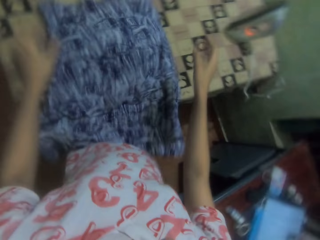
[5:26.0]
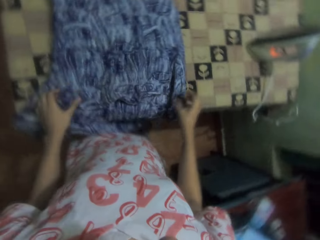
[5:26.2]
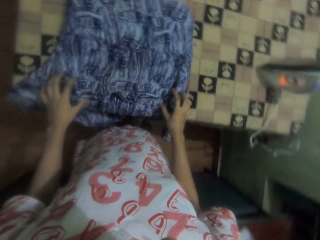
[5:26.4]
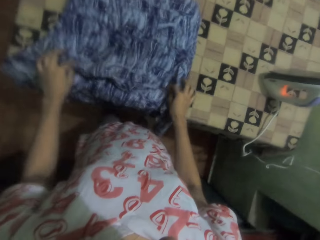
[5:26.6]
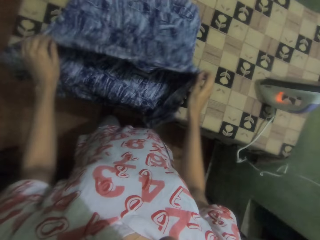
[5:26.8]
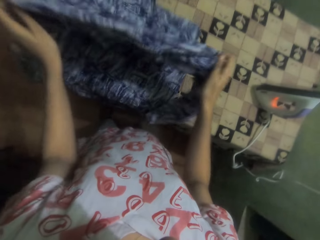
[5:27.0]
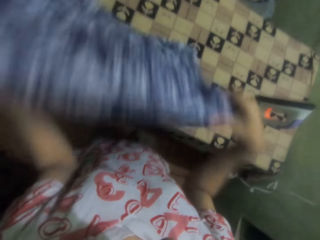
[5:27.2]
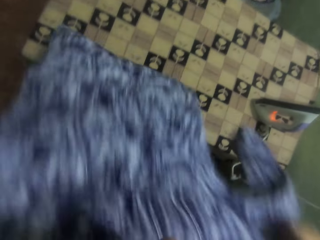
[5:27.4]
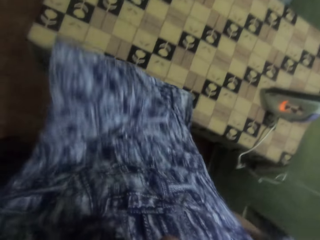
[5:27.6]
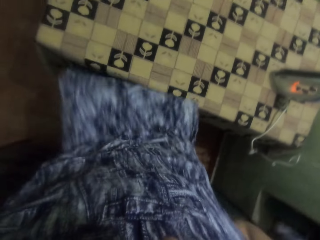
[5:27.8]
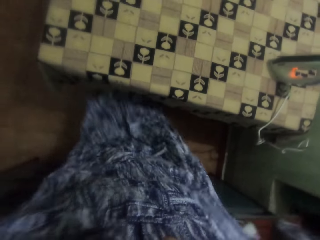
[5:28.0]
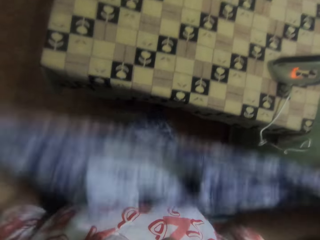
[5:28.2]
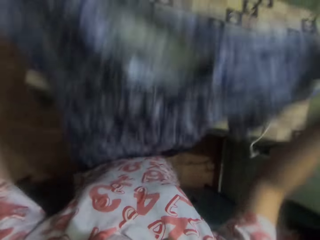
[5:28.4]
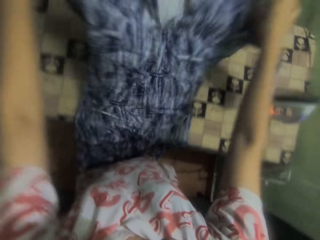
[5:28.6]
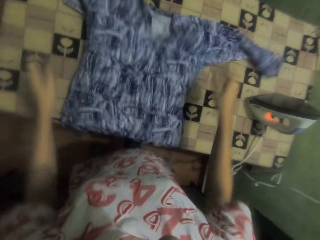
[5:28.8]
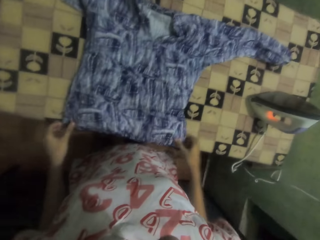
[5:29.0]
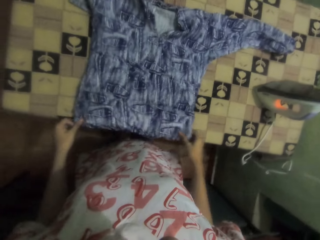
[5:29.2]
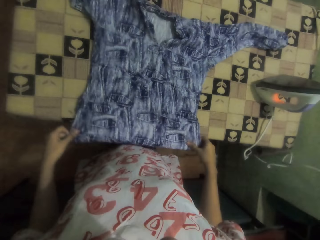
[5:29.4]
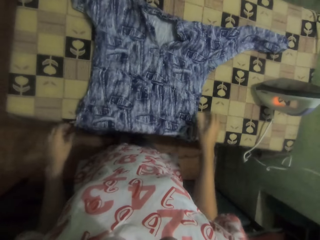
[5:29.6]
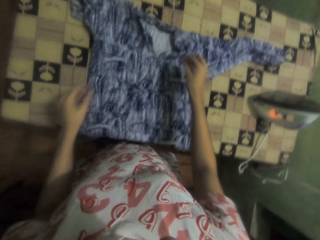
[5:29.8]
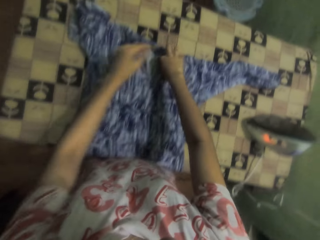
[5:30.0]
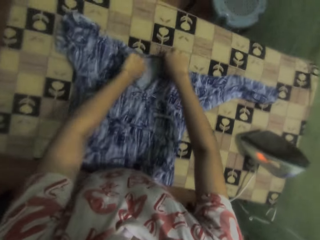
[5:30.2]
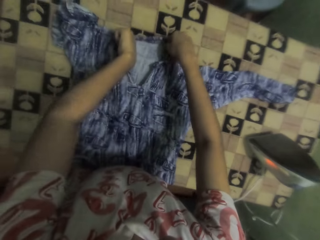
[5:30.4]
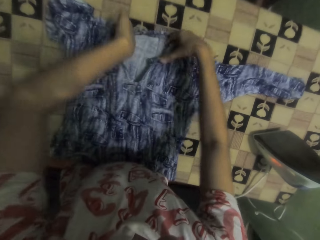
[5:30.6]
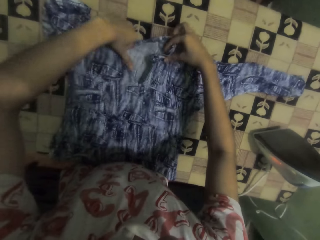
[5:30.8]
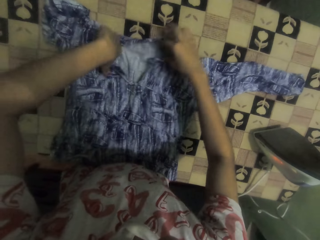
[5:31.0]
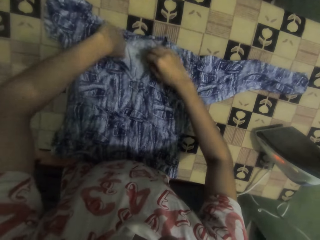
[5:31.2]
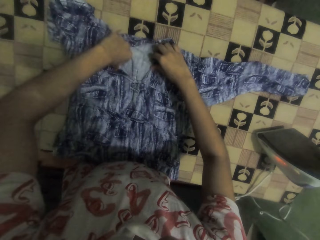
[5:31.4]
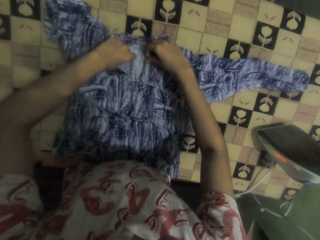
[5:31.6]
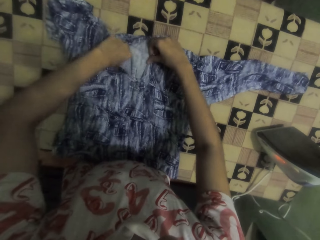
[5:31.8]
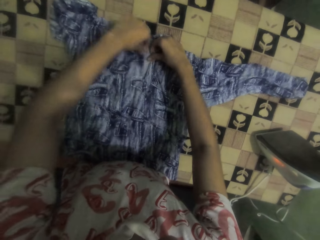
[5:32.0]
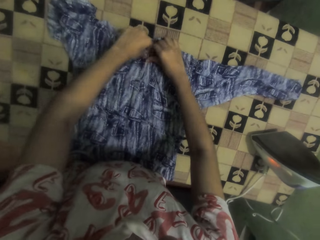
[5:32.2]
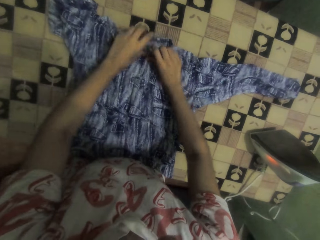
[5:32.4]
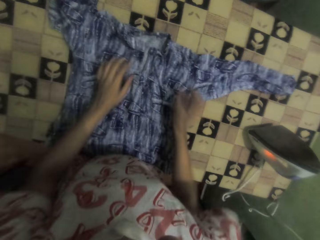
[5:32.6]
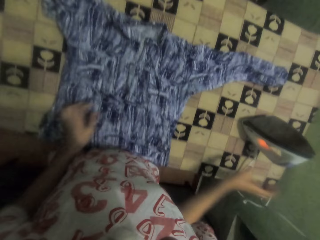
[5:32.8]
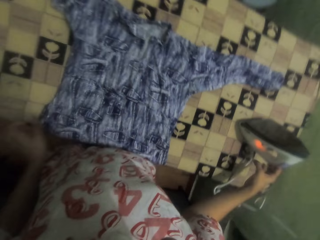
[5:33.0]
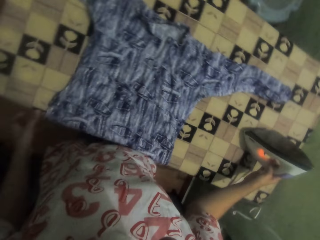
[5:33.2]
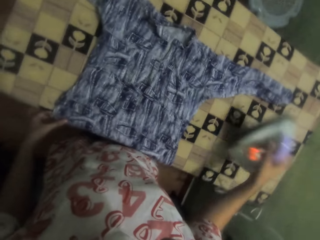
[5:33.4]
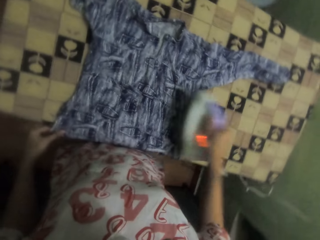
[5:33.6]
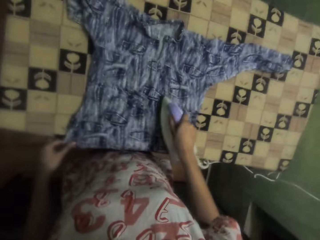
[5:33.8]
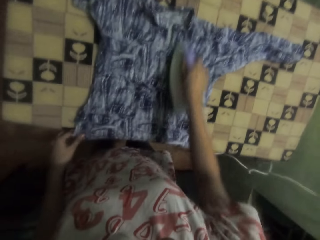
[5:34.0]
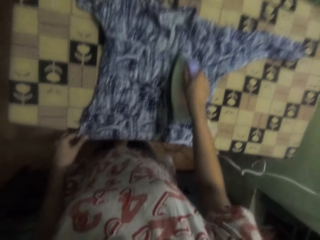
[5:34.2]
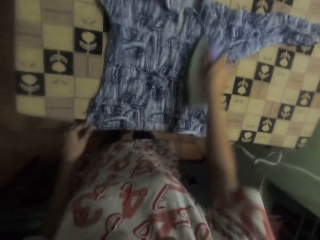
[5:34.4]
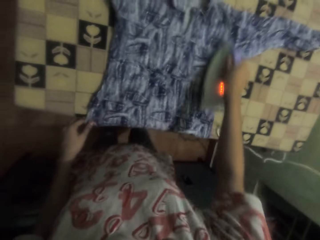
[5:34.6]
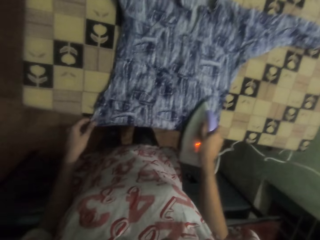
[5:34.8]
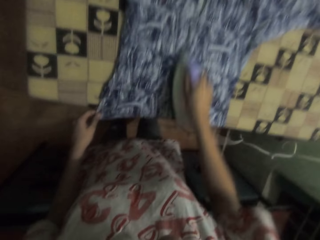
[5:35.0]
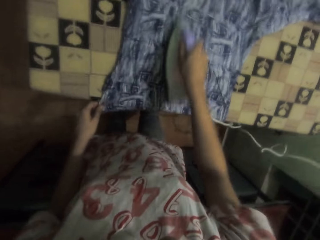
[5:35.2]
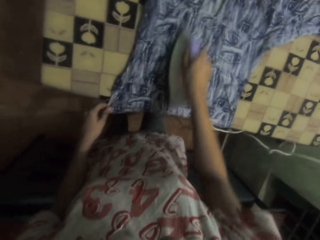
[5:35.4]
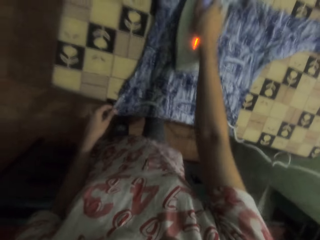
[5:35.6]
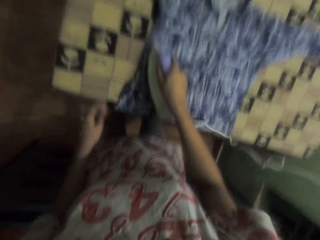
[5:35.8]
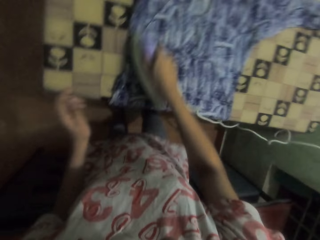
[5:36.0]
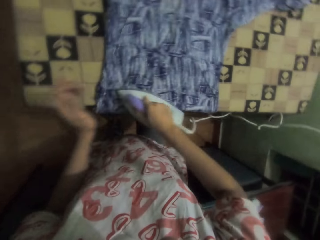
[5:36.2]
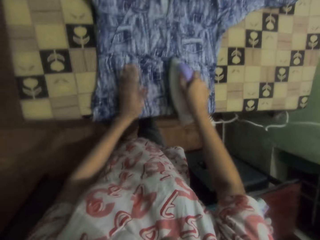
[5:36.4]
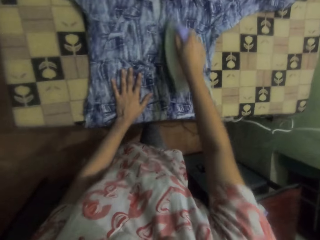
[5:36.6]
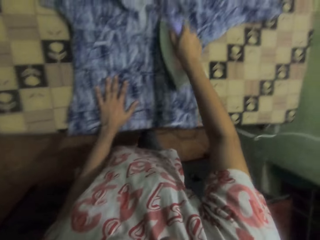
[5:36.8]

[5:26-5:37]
The camera wearer picks up the cloth or dress. They throw the cloth on the ironing table. They adjust the dress. They stretch the cloth. They pick up the iron. They iron the dress with the iron box.

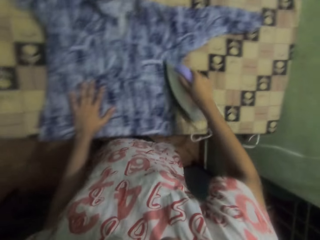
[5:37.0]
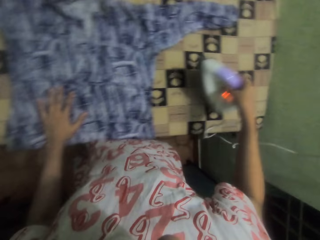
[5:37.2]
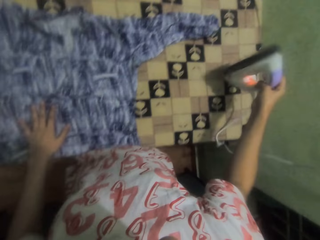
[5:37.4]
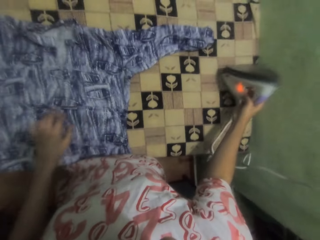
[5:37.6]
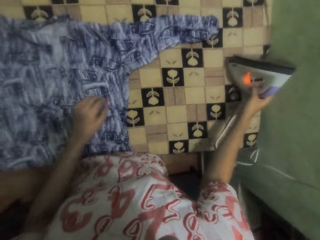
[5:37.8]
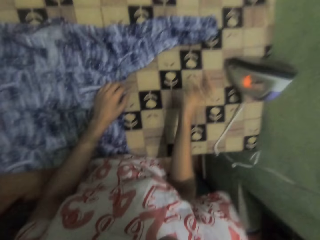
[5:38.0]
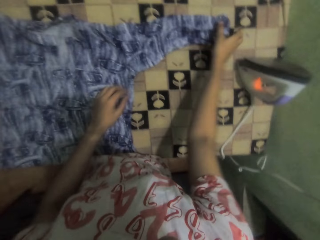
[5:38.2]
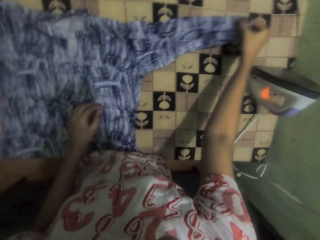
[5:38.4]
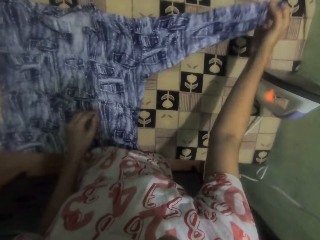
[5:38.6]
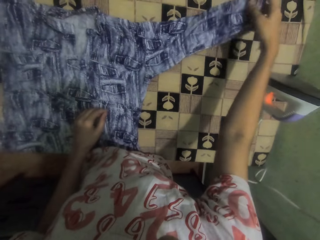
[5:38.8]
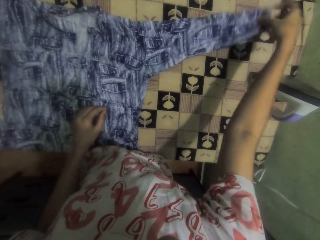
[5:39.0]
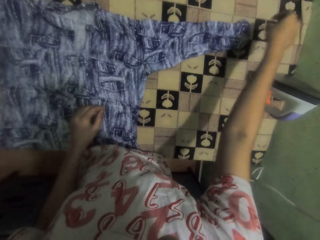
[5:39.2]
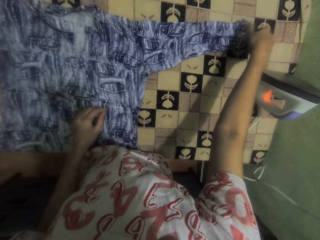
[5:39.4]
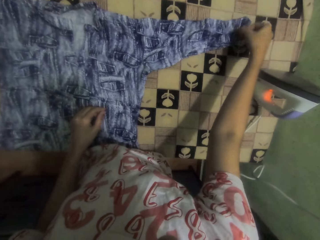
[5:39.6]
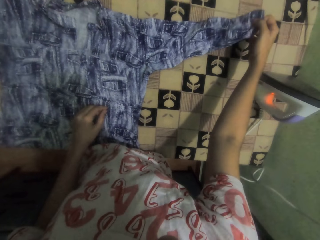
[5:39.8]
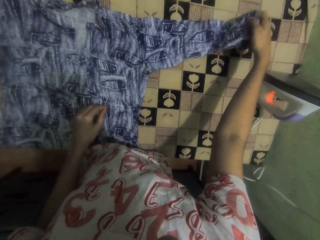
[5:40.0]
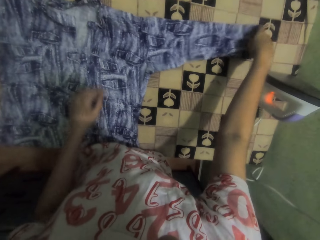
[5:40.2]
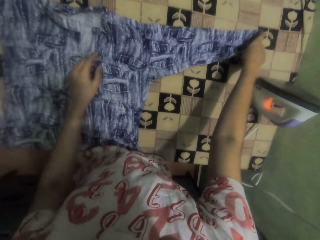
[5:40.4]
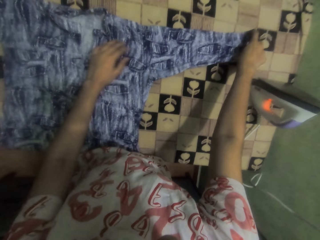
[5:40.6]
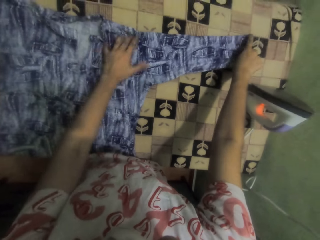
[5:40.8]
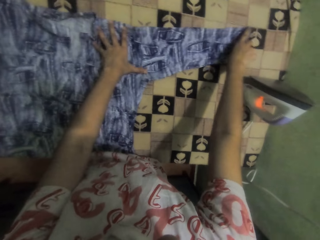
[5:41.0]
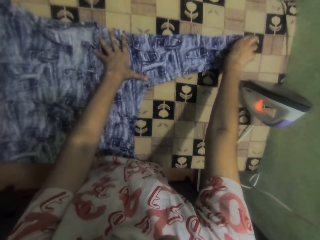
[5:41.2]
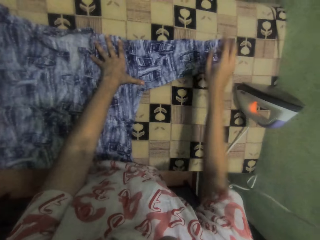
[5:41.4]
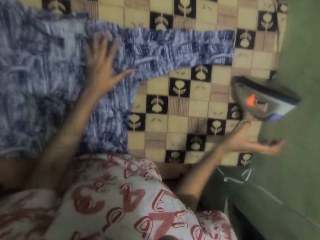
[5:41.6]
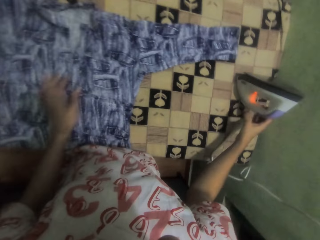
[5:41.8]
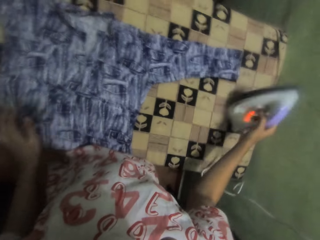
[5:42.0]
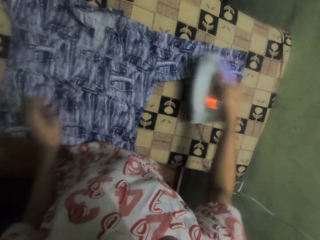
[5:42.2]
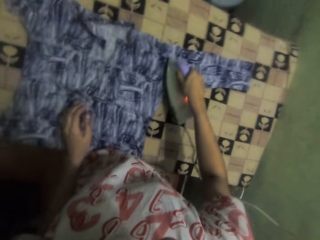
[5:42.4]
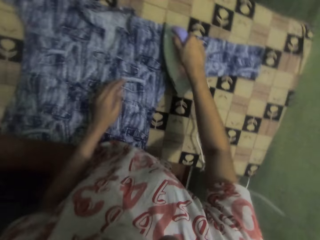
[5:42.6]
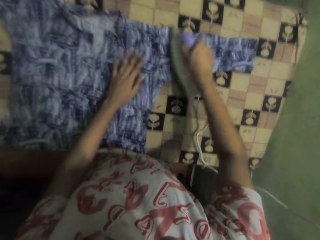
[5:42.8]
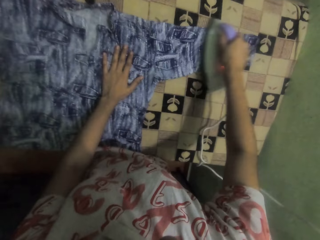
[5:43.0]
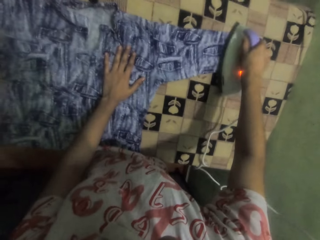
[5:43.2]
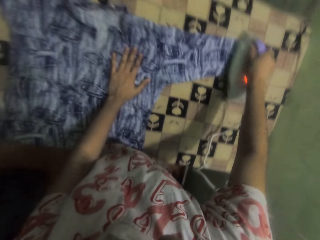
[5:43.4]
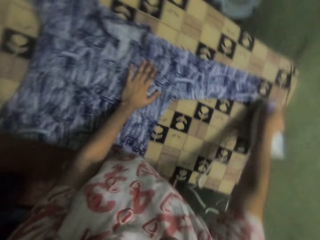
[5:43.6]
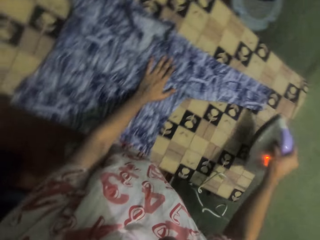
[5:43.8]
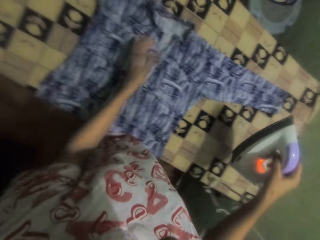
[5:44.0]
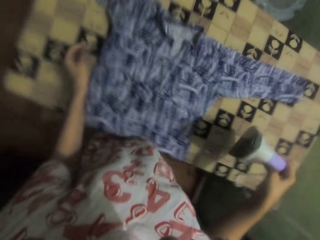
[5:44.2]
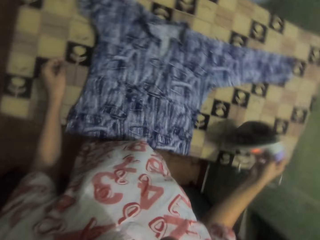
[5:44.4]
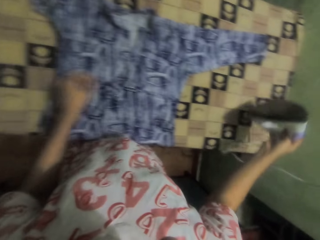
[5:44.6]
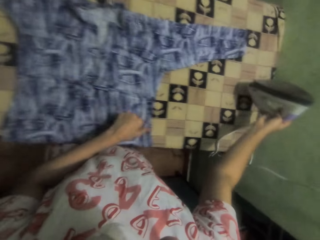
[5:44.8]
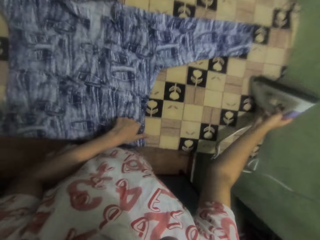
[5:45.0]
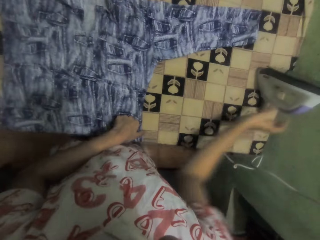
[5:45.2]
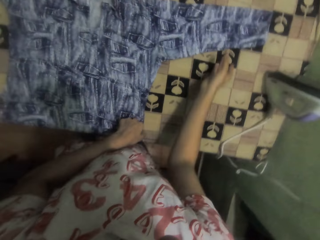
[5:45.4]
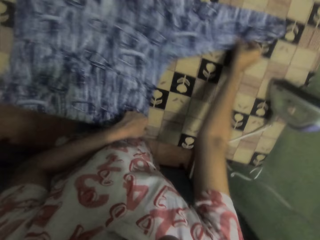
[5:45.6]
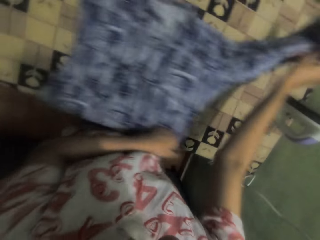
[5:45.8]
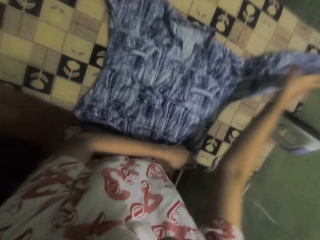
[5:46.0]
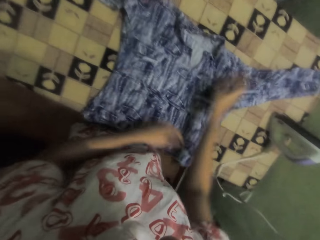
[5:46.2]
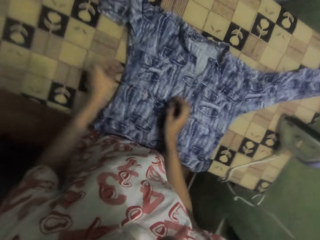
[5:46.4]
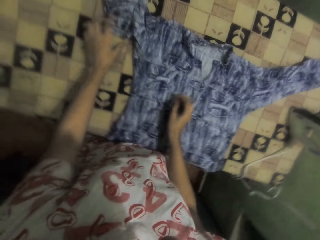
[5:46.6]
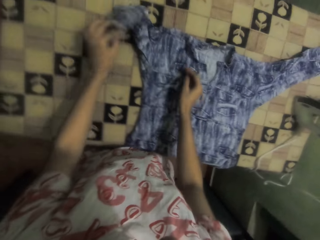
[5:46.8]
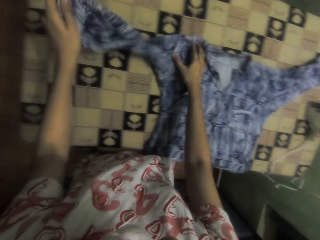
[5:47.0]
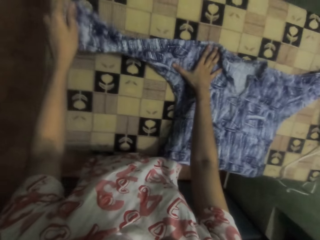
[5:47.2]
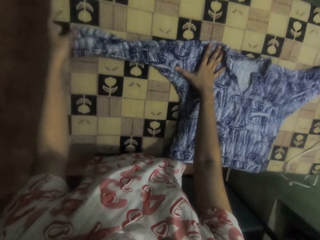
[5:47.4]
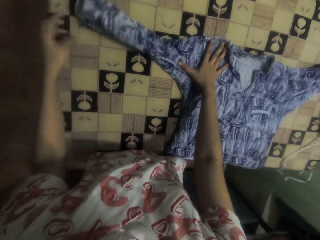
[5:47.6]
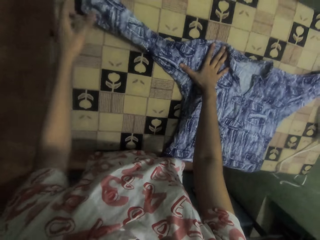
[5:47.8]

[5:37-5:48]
The camera wearer puts the iron on the table. They stretch the cloth or dress. They adjust the dress. They pick up the iron. They iron the dress. They place the iron box on the table. They move the cloth. They stretch the cloth. They adjust the dress.
